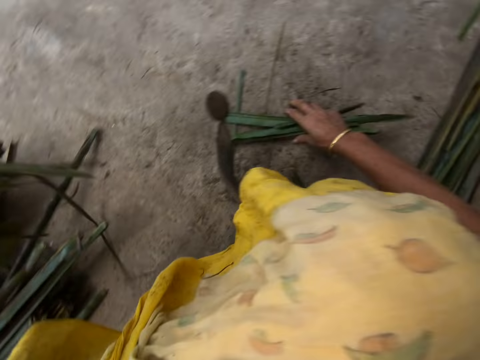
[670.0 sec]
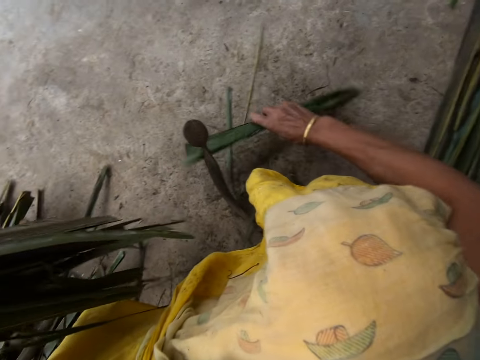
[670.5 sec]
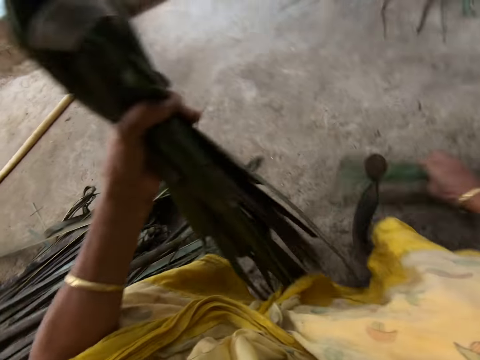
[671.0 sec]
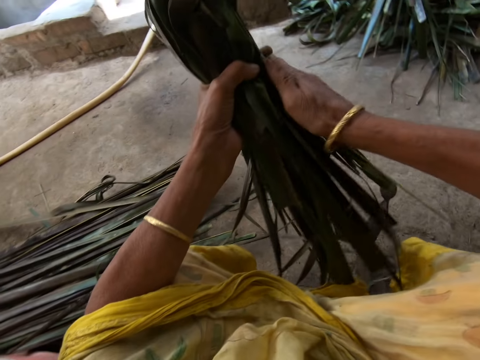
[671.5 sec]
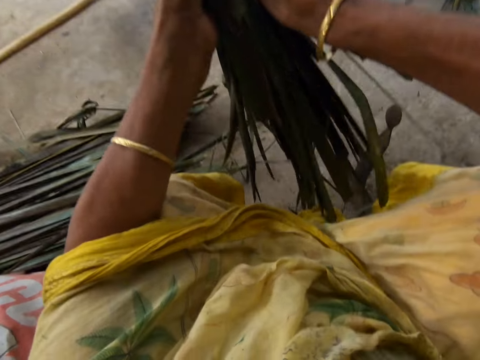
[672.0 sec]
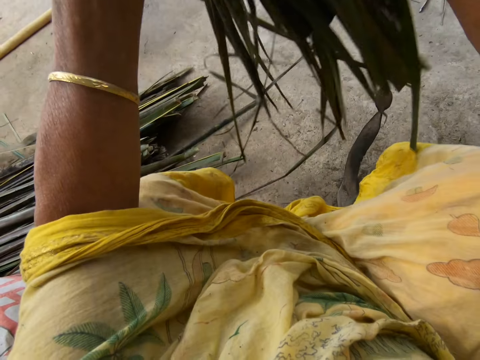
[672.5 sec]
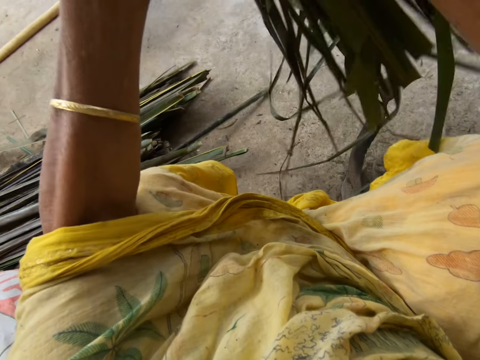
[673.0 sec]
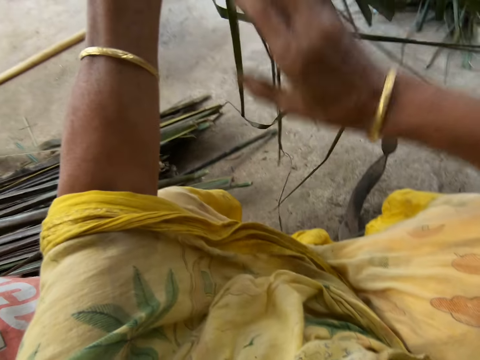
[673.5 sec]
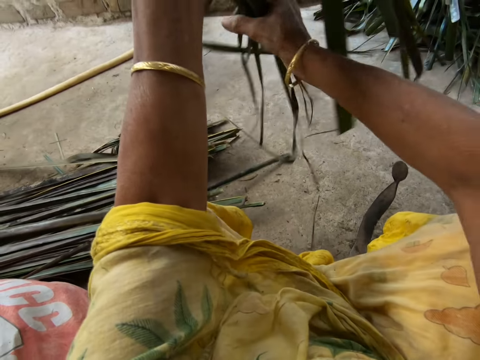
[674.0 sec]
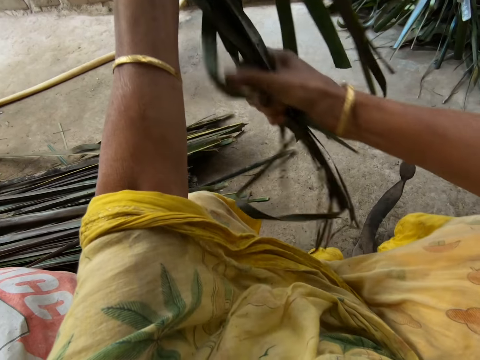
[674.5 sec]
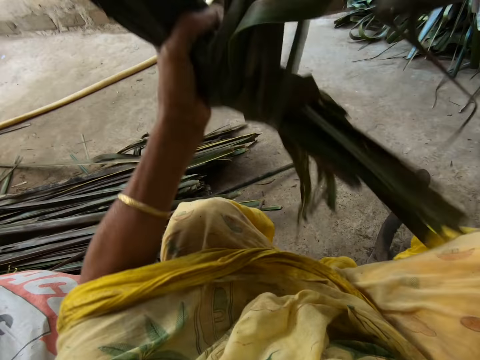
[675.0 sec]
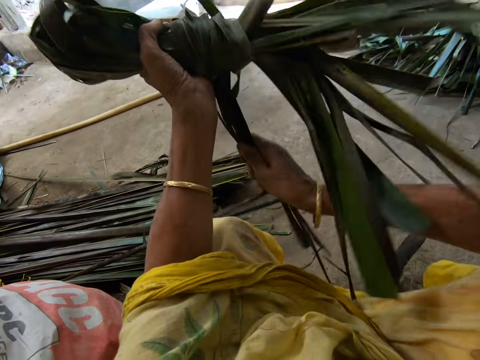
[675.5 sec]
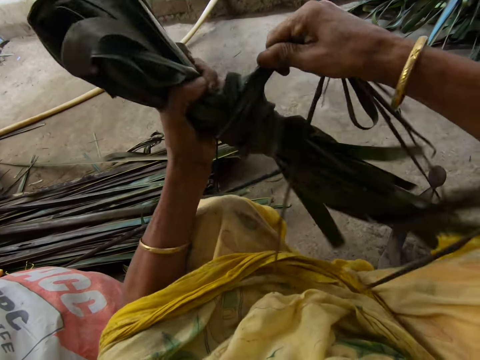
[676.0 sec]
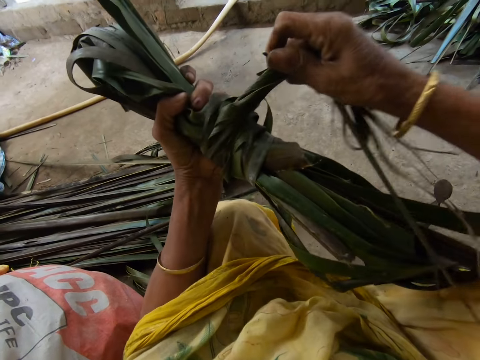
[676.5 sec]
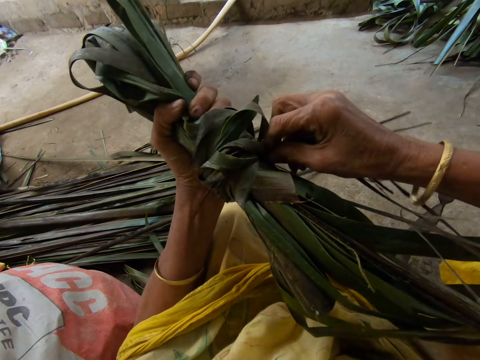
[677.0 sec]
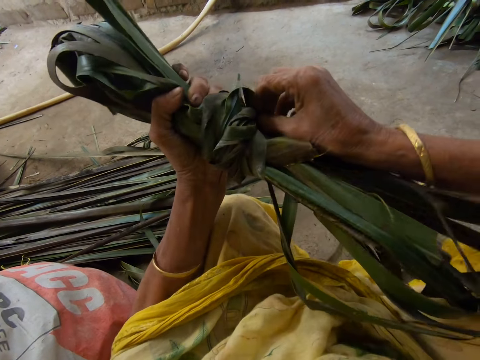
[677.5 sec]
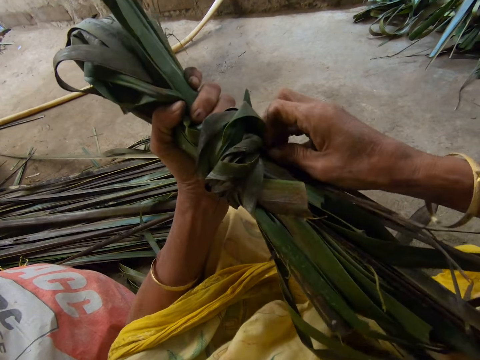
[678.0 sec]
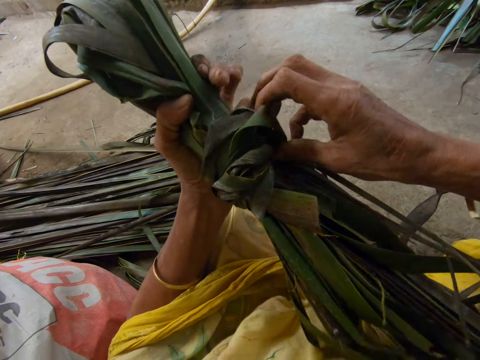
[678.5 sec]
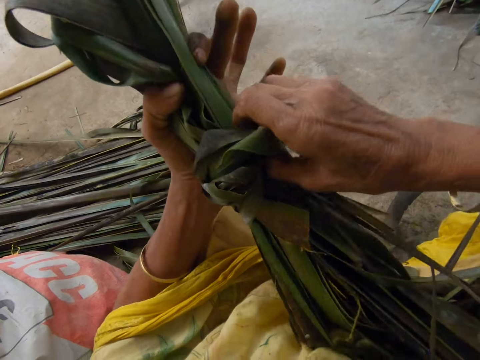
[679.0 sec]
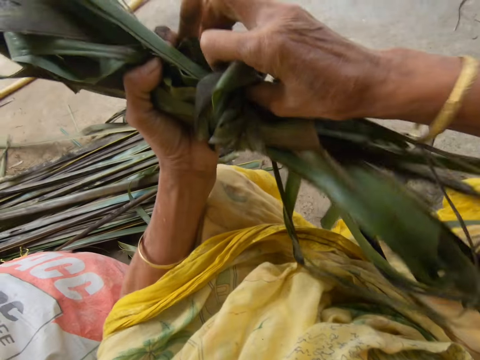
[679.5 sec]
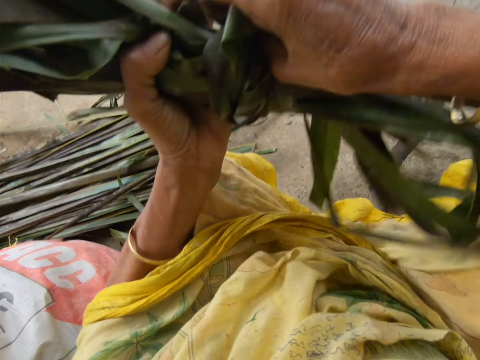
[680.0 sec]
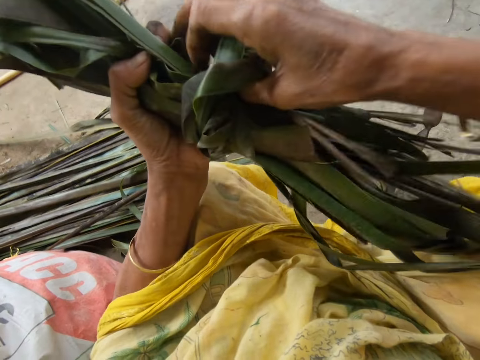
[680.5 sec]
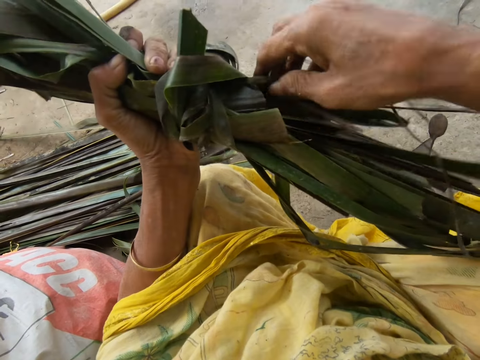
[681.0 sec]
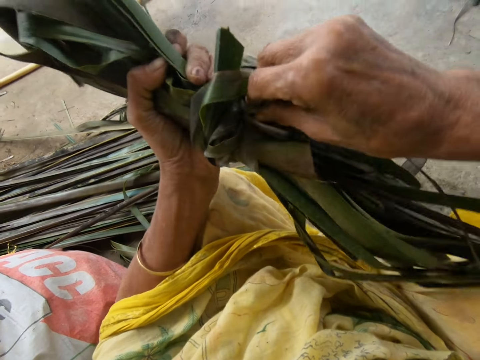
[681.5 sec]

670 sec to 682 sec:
The camera wearer picks up leaflets from the ground with her right hand. She puts the Dracaena Marginata together. She ties the leaflets together.

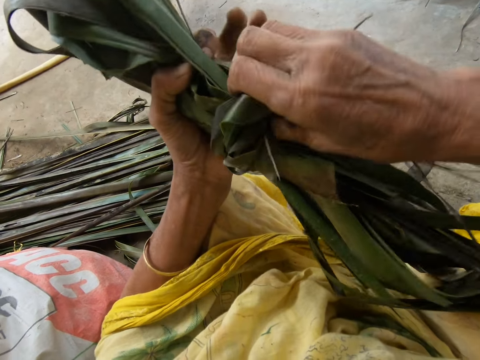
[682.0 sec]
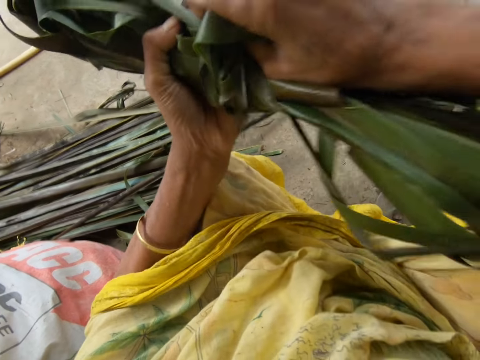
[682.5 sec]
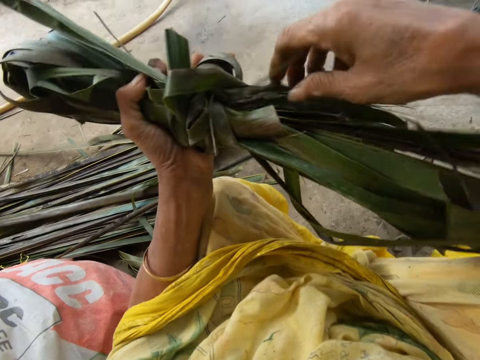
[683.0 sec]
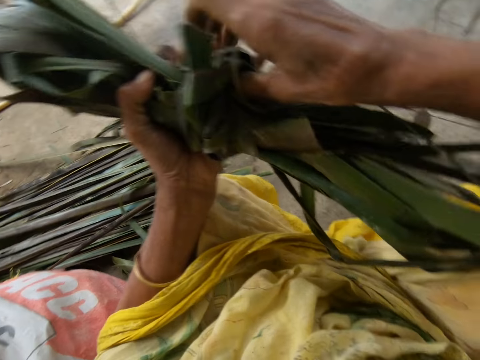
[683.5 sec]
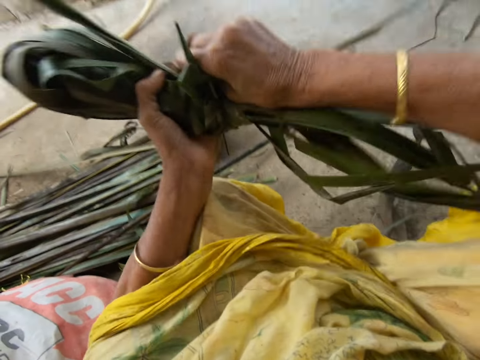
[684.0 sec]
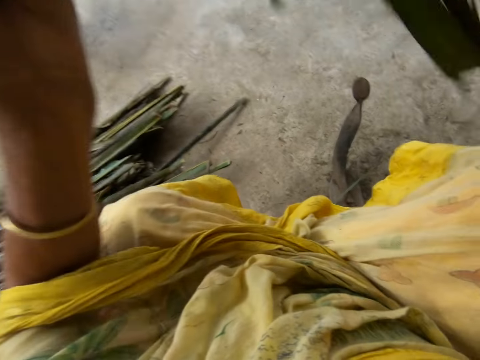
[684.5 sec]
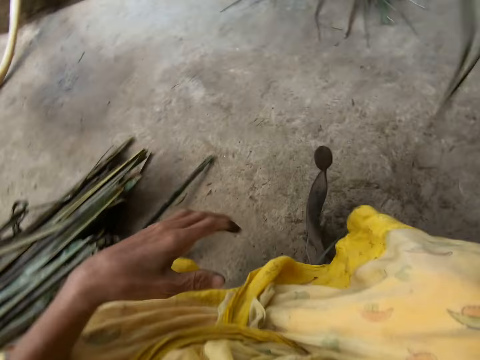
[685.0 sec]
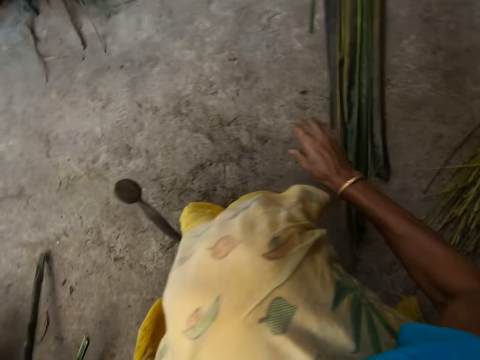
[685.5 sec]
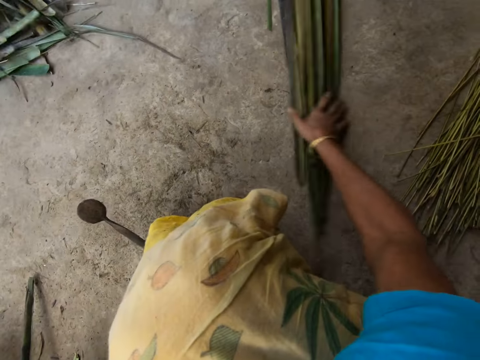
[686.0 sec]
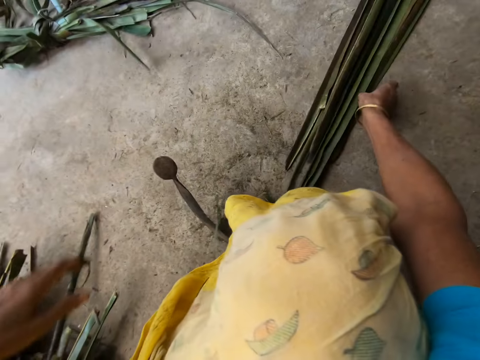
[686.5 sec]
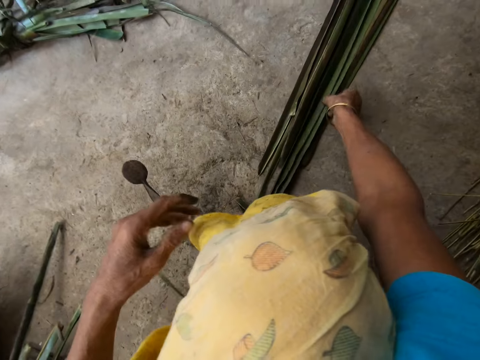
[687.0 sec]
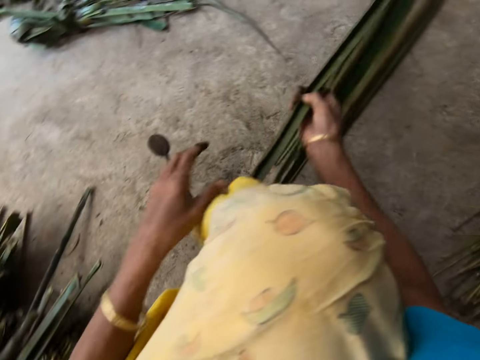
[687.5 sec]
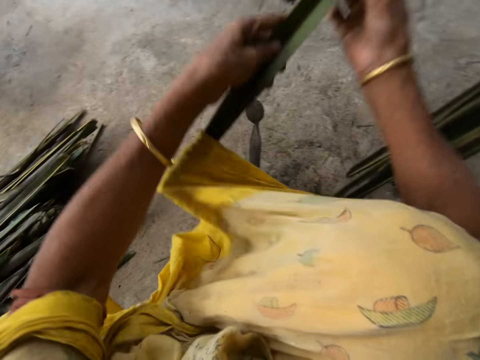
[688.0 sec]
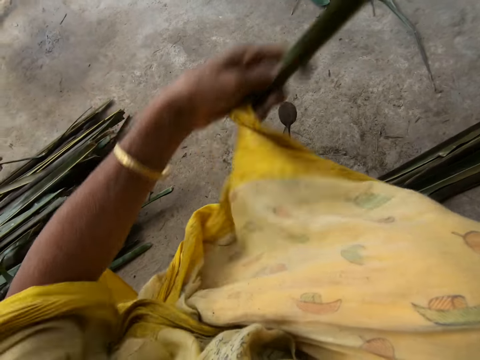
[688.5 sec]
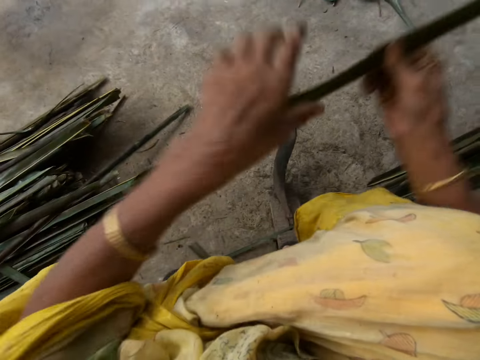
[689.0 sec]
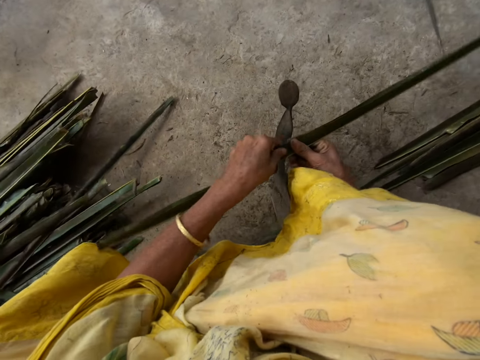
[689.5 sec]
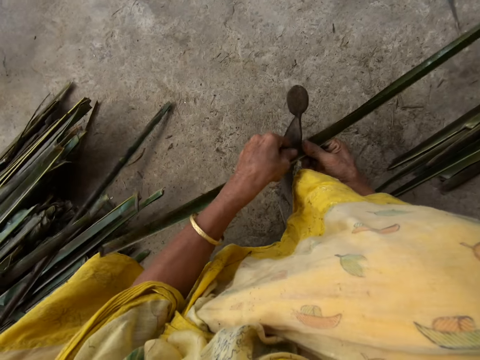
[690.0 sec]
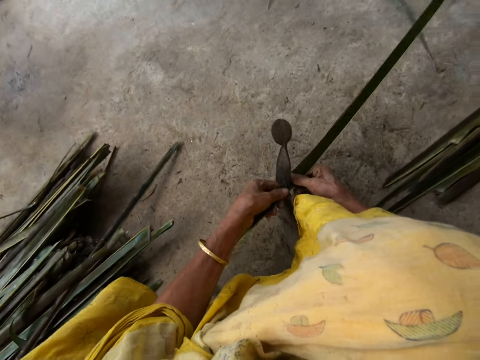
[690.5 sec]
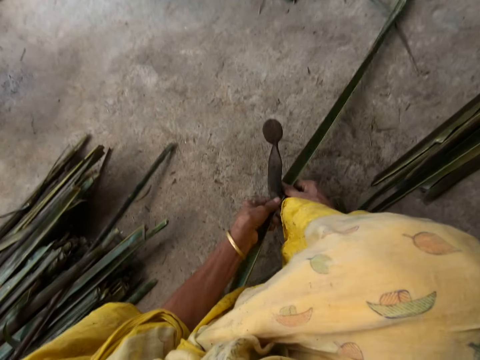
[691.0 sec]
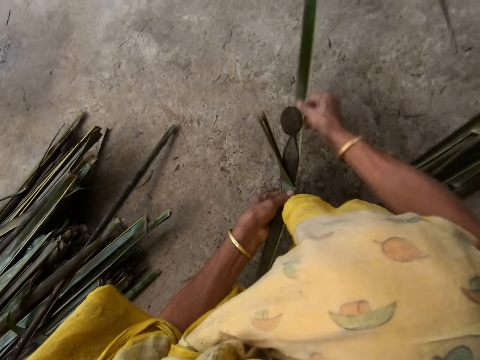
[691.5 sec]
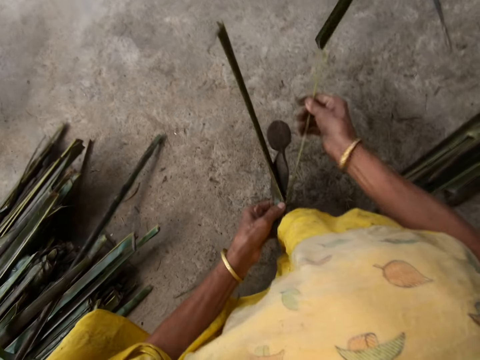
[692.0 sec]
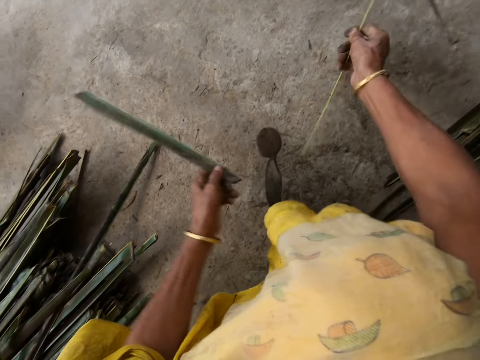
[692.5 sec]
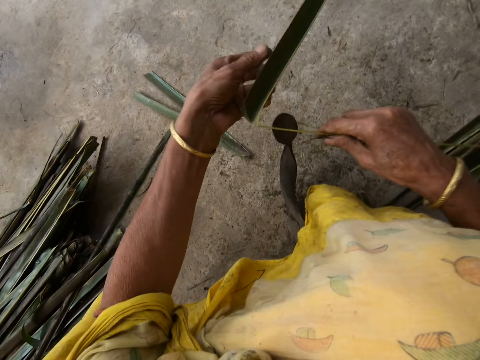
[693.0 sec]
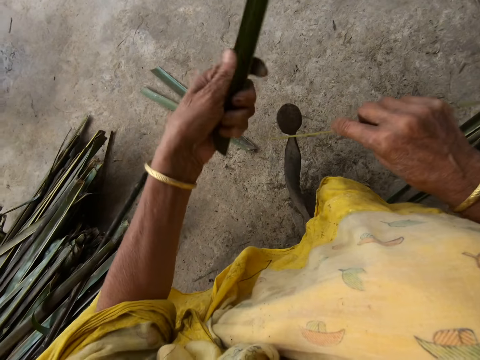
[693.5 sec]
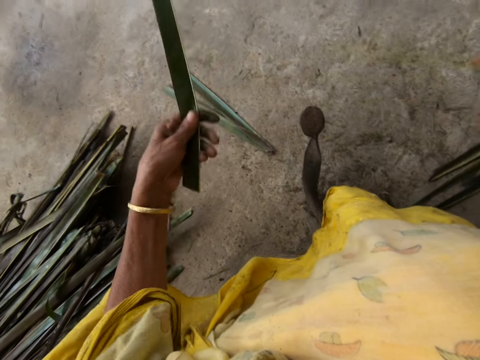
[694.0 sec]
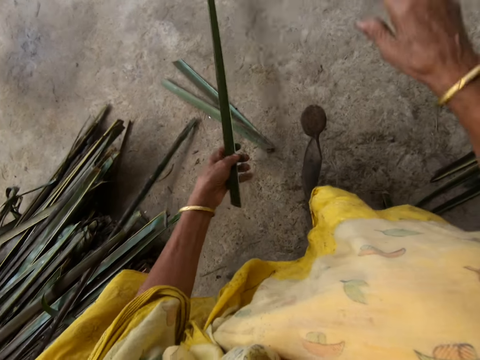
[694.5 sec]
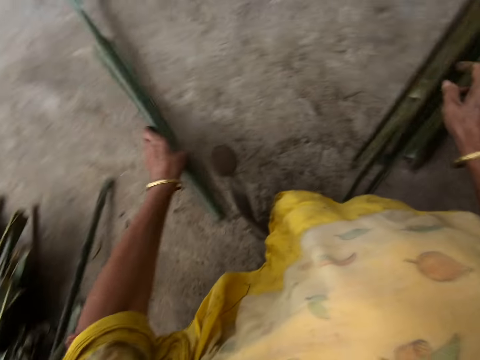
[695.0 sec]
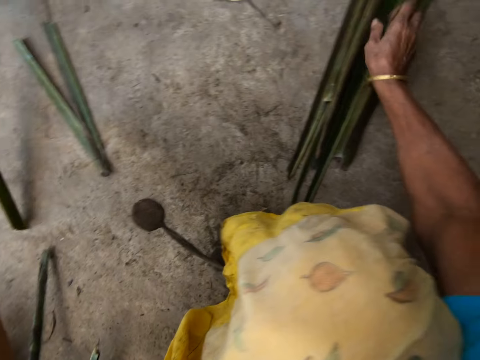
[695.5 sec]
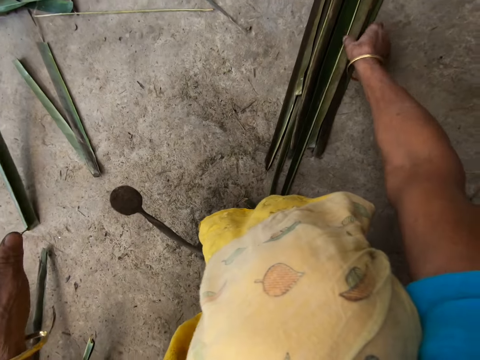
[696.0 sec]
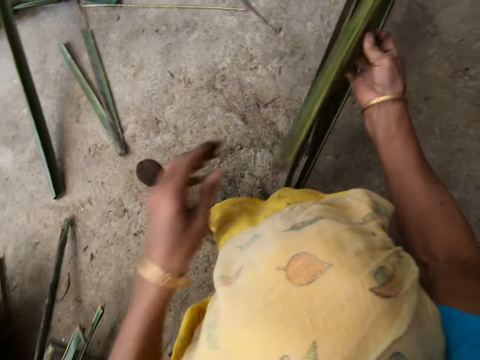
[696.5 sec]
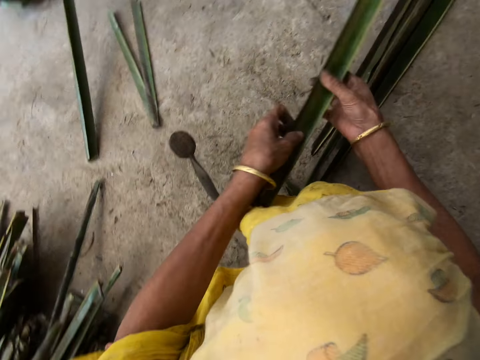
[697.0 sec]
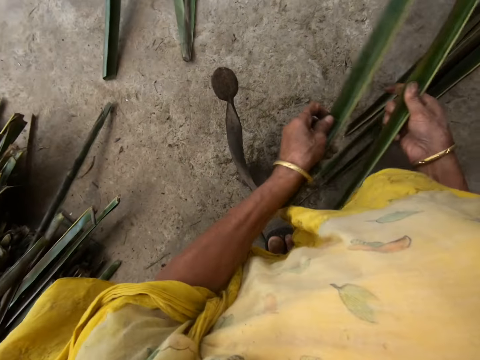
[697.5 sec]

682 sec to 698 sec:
The camera wearer throws the leaflets on the floor with her right hand. She pushes the Dracaena Marginata on the floor. She picks up a leaflet from the floor with her right hand. She trims the leaflet from a stick or midrib with the sharp edge iron rod or vegetable cutter on the floor. She pulls the Dracaena Marginata midrib and drops the Dracaena Marginata on the floor. She pulls the Dracaena Marginata midrib and drops the Dracaena Marginata on the floor. She picks up a leaflet from the floor with her right hand.
